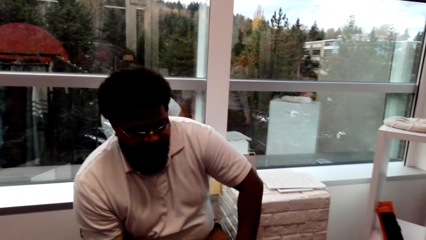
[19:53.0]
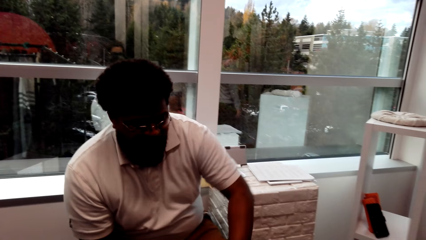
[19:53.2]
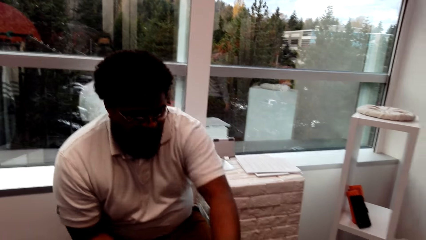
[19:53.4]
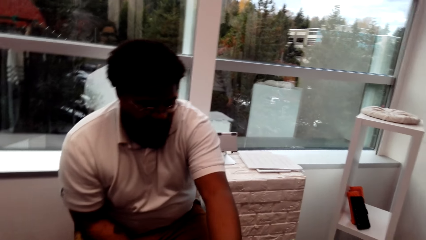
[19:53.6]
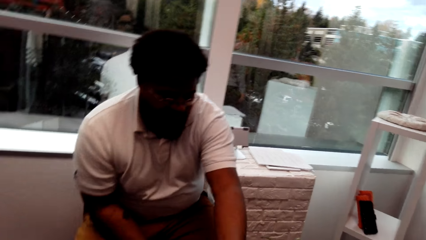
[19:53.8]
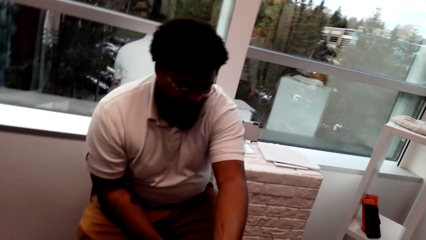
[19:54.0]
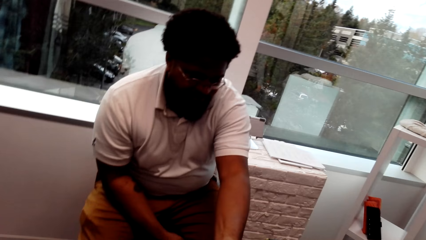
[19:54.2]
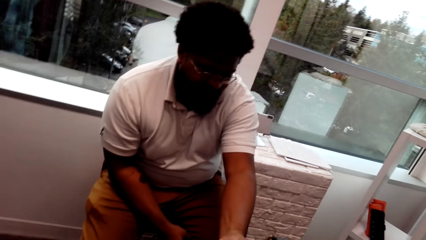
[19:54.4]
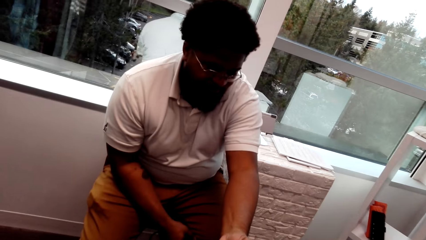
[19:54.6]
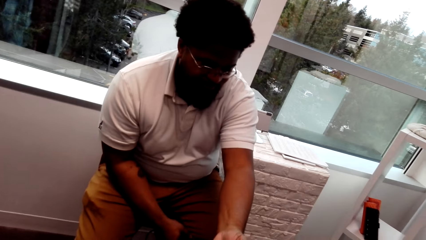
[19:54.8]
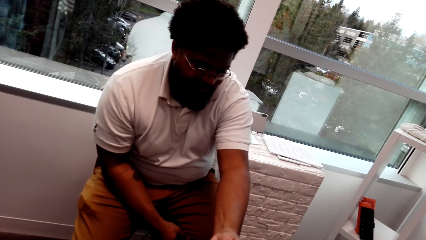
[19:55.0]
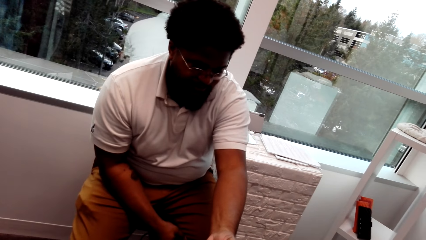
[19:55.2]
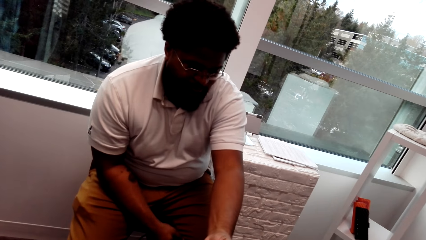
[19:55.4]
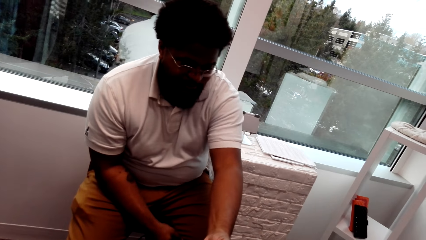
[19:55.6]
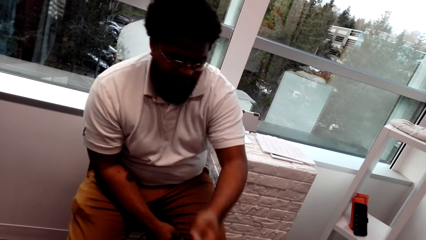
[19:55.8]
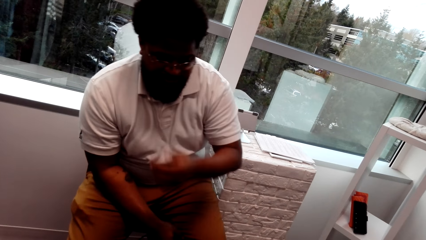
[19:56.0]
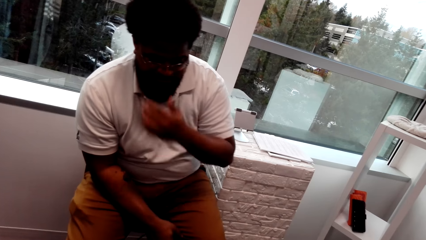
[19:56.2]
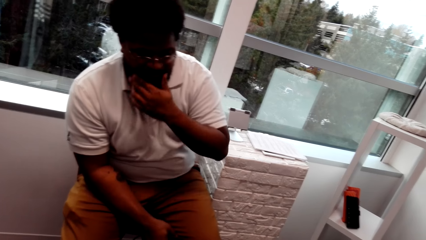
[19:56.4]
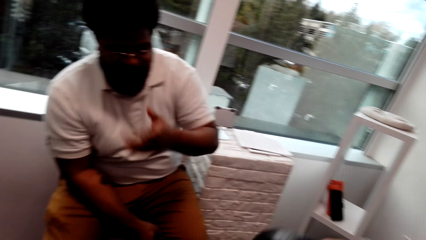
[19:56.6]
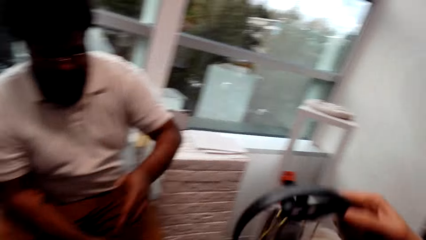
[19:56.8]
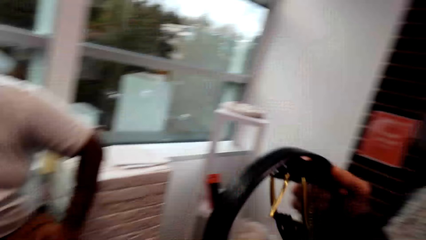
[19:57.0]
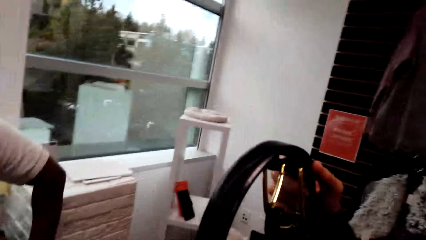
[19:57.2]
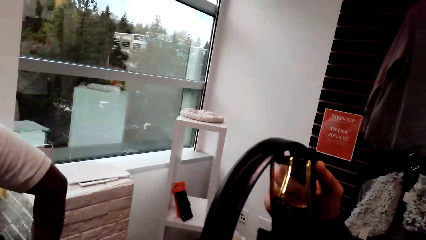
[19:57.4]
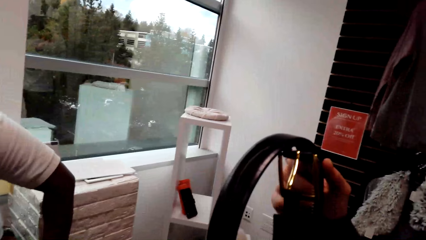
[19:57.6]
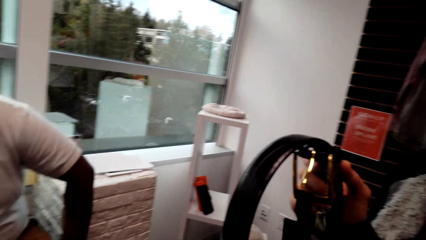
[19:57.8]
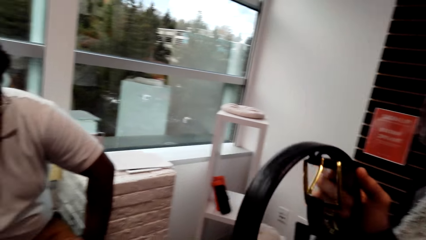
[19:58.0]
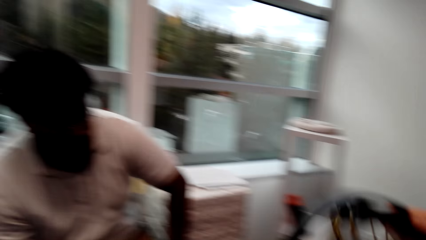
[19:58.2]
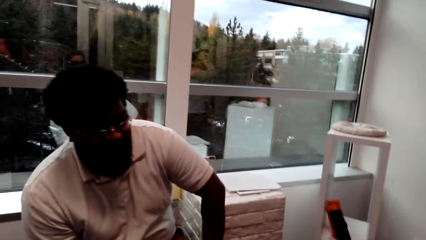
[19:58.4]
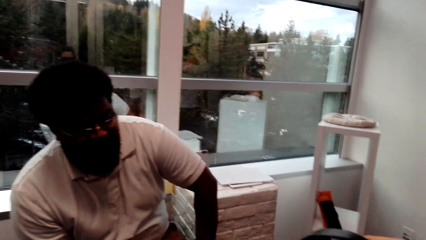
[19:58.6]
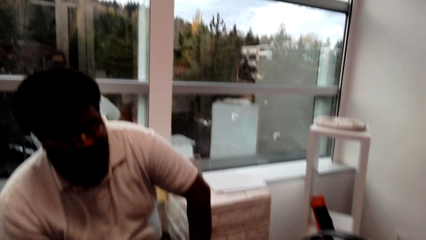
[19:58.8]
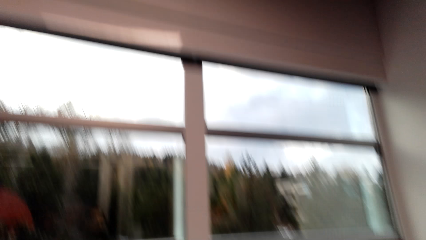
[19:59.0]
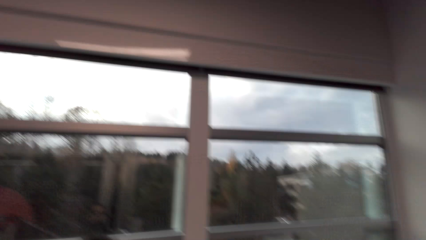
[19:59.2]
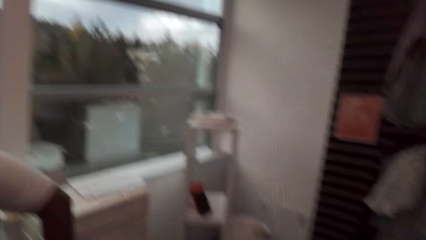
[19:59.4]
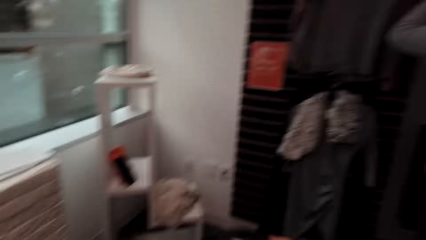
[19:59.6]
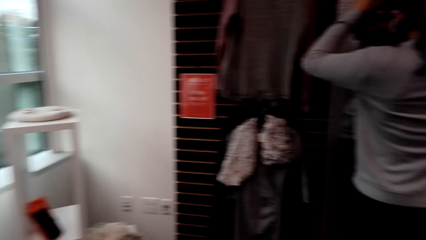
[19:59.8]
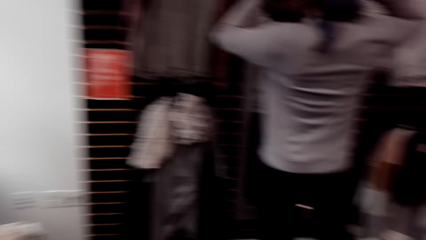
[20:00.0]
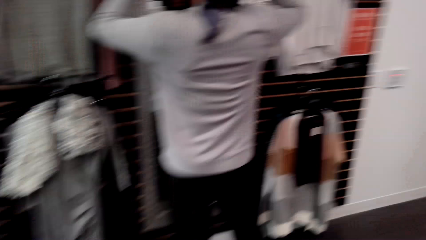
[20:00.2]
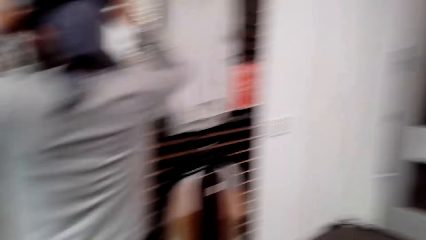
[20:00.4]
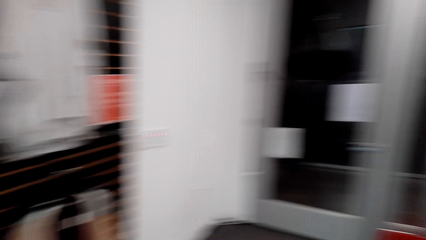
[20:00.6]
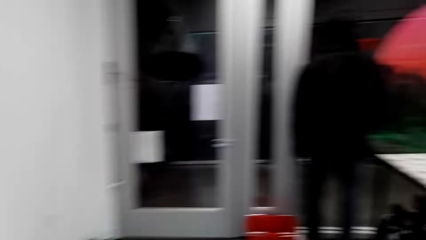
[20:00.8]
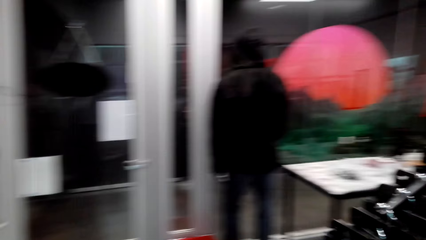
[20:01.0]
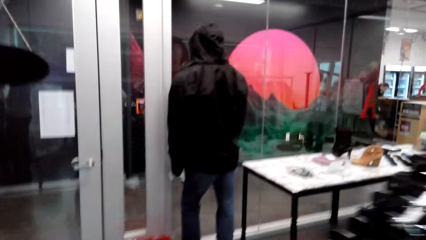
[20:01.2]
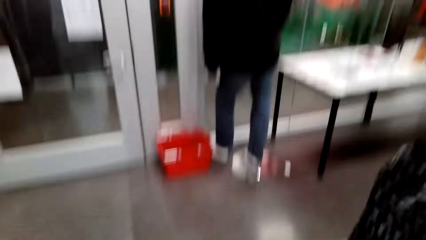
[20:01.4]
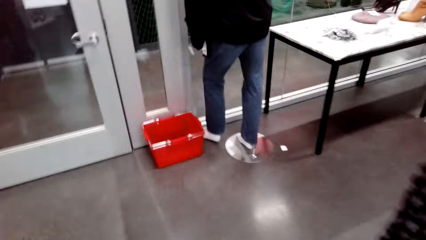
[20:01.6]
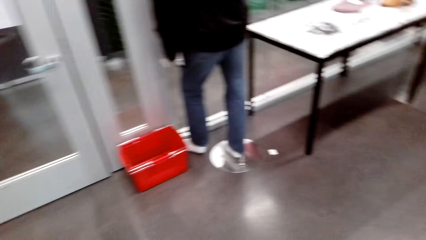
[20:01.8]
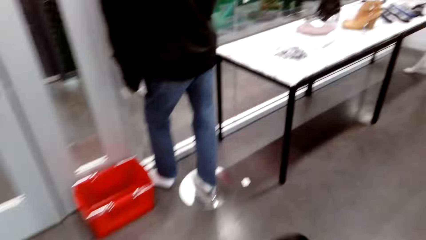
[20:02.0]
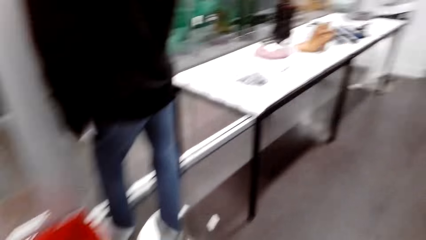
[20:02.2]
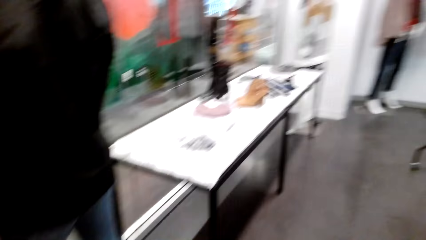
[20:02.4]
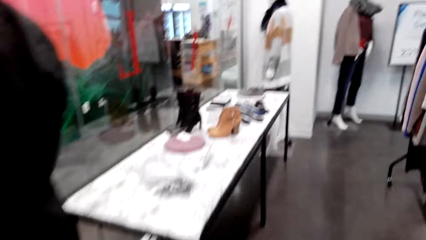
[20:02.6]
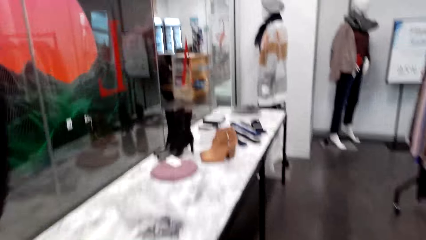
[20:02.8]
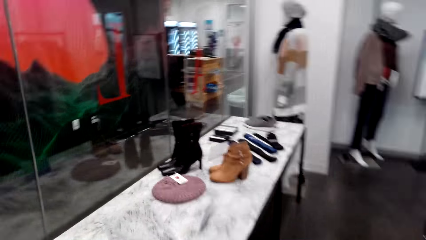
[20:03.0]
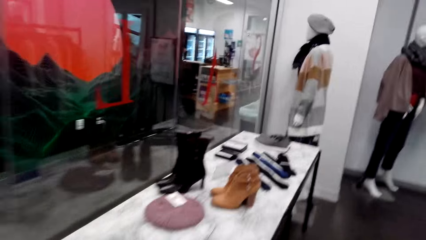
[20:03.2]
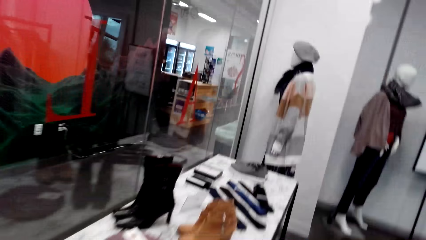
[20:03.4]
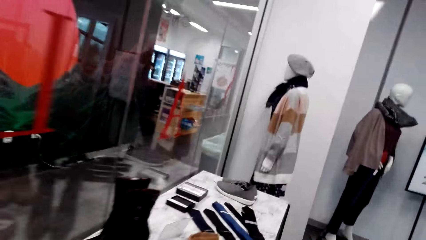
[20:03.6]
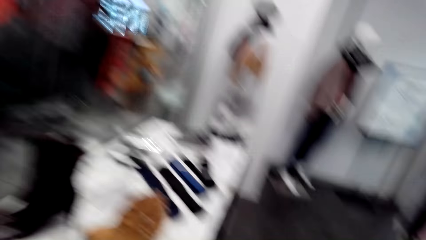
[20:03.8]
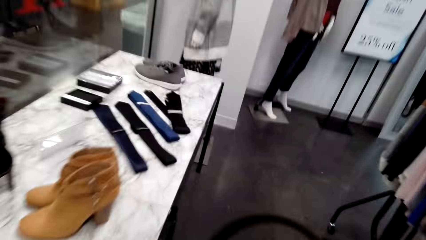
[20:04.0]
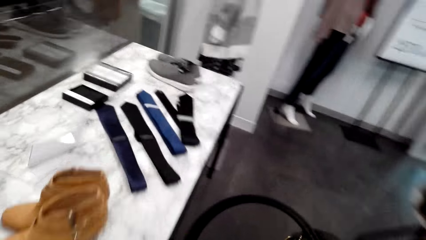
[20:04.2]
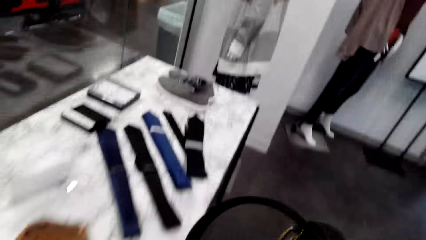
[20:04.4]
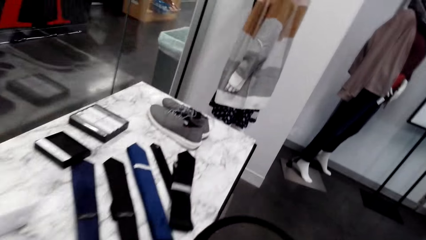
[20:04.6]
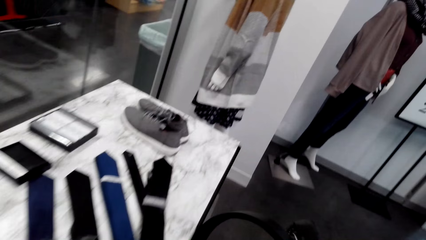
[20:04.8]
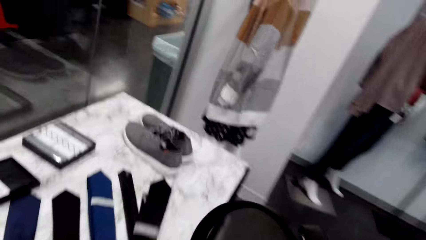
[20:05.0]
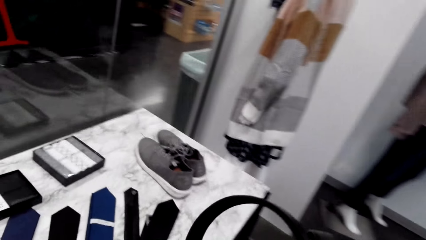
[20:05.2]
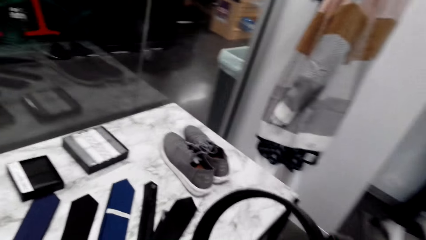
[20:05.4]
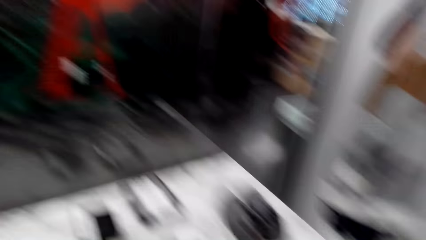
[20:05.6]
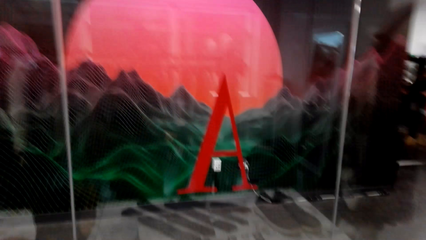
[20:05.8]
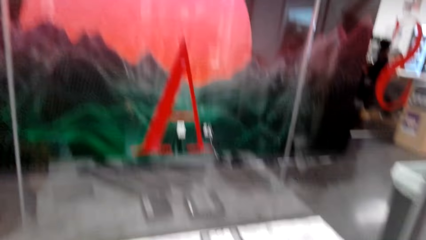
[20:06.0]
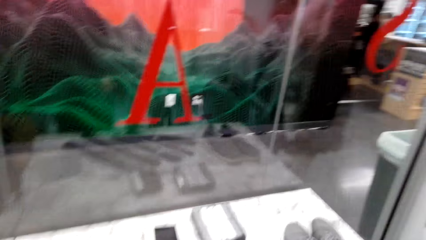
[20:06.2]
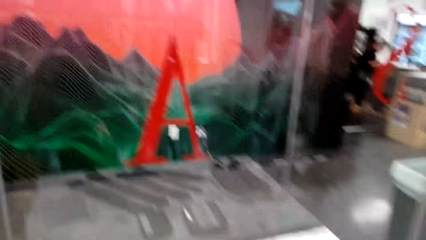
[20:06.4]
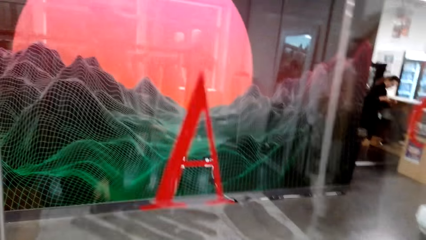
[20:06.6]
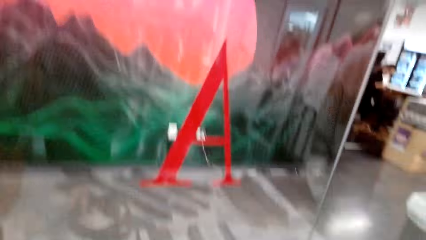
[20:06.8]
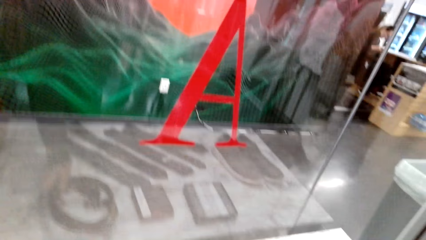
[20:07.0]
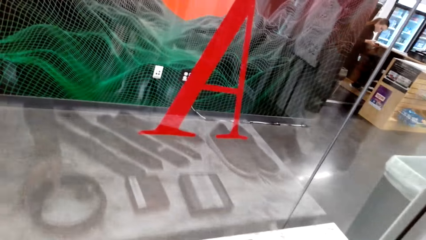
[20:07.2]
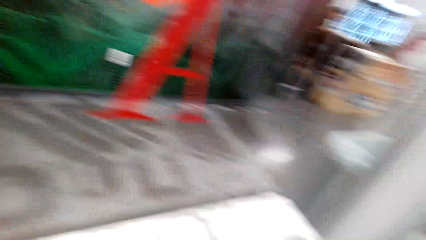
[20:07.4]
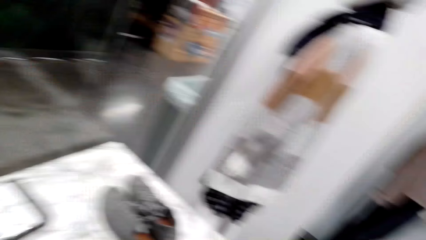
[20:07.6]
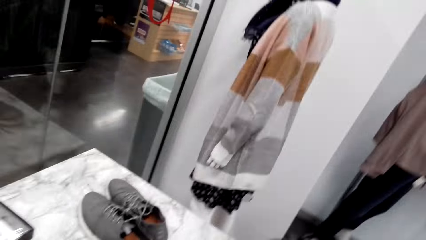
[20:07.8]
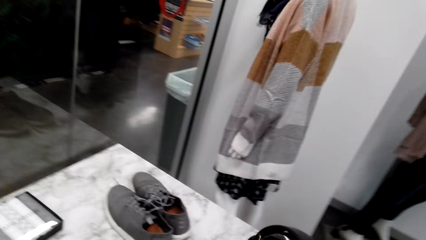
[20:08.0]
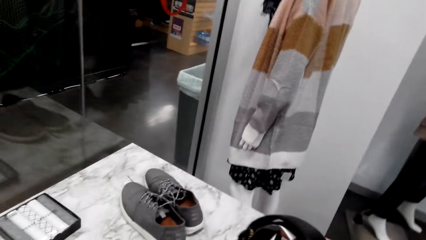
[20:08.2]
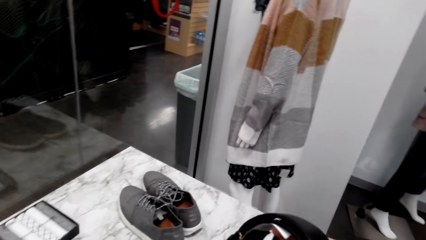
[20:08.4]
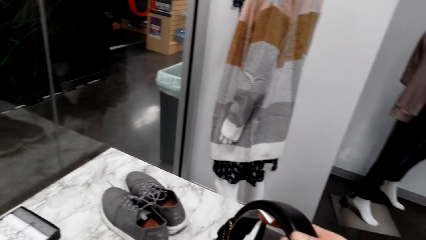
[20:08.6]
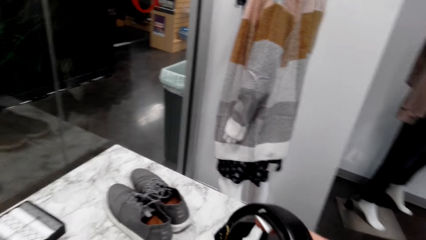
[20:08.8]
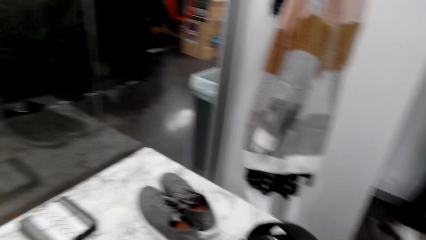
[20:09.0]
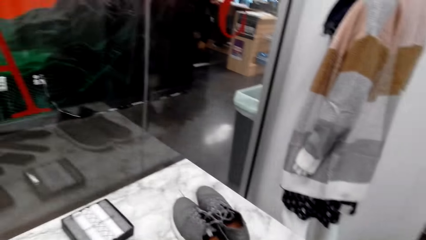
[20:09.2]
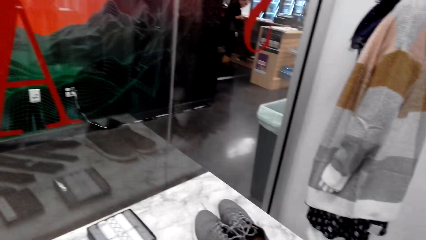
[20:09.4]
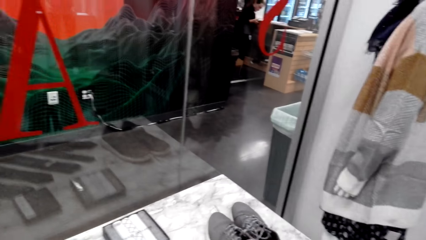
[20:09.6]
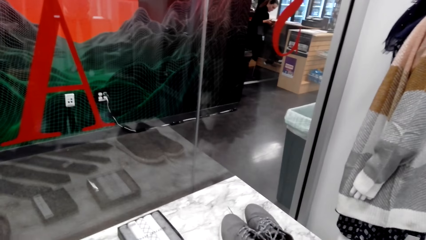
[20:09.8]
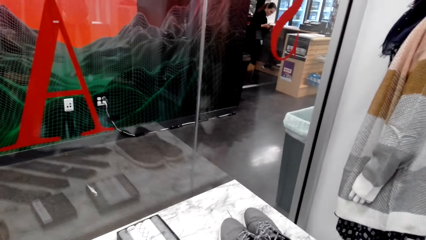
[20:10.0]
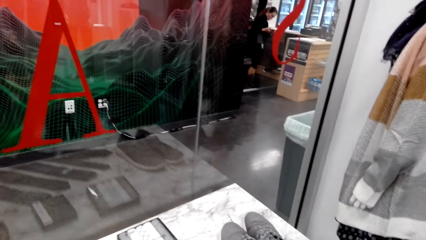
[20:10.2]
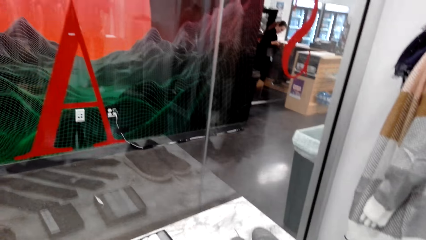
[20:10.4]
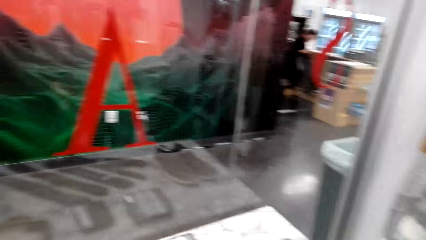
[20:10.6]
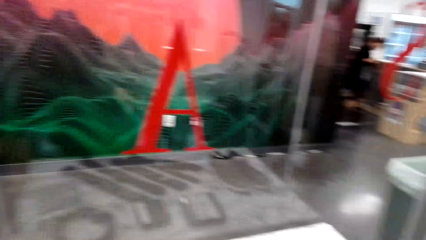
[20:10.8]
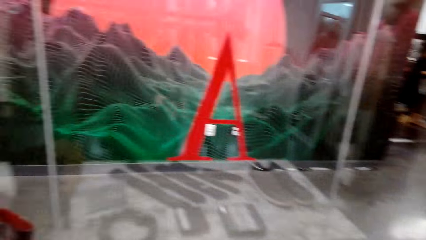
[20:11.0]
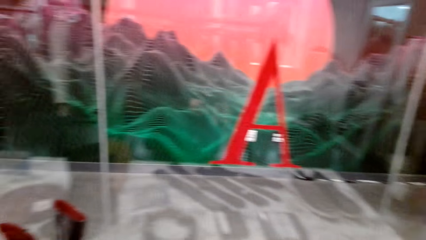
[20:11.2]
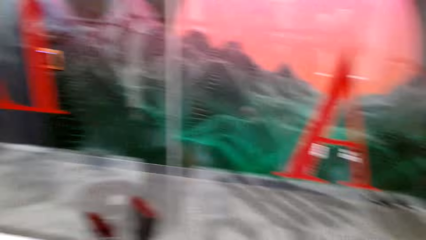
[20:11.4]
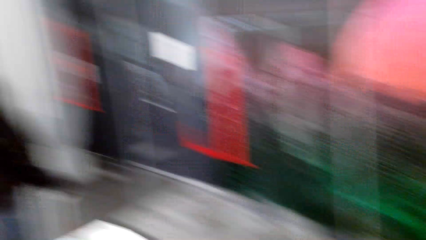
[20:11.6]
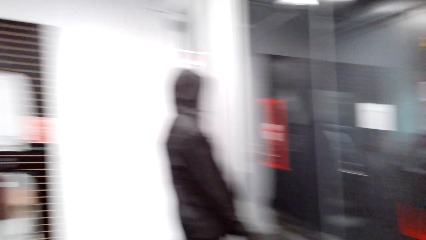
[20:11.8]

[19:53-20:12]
The camera wearer lifts a belt. They walk in the clothes store. They walk in a room. They place the belt on the table. They stare at the belt. They converse with a man. They hold belts. They look around.
